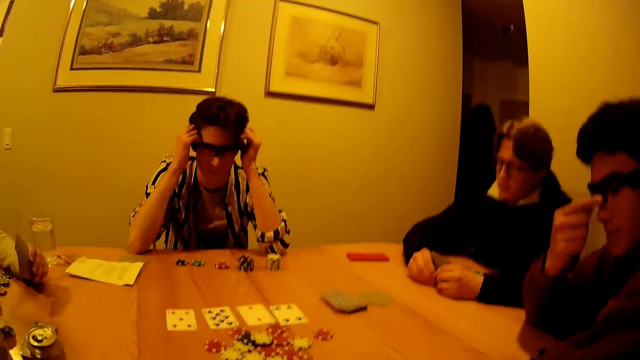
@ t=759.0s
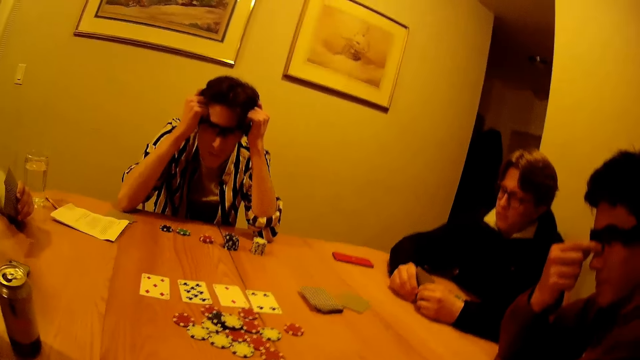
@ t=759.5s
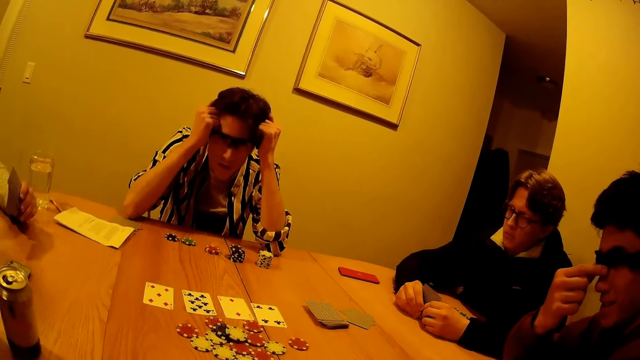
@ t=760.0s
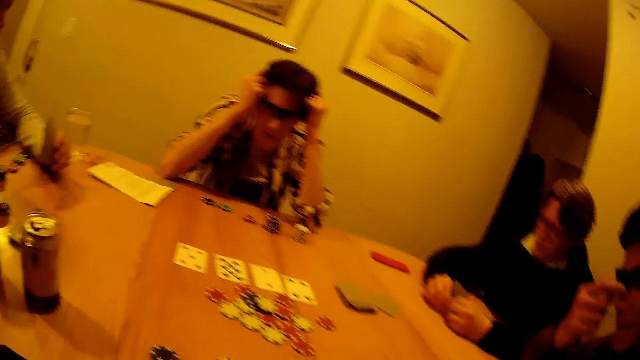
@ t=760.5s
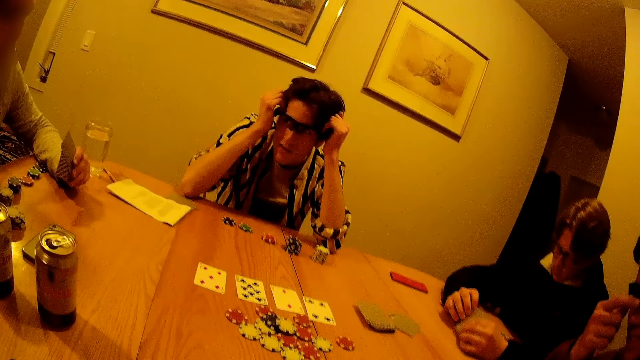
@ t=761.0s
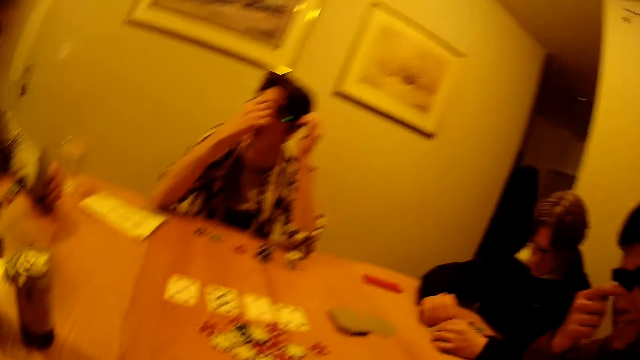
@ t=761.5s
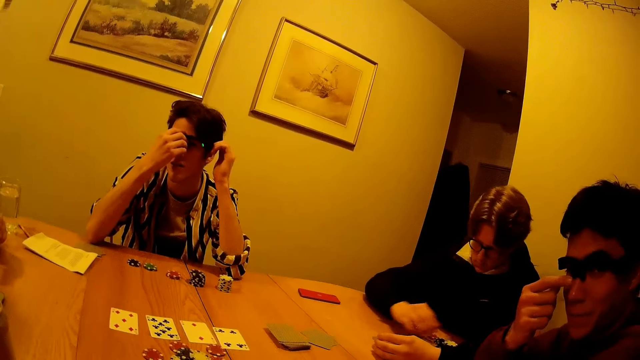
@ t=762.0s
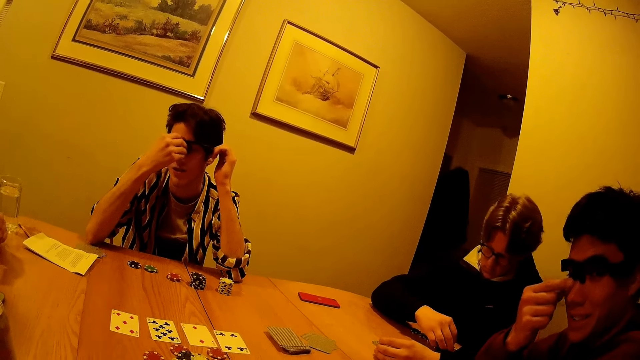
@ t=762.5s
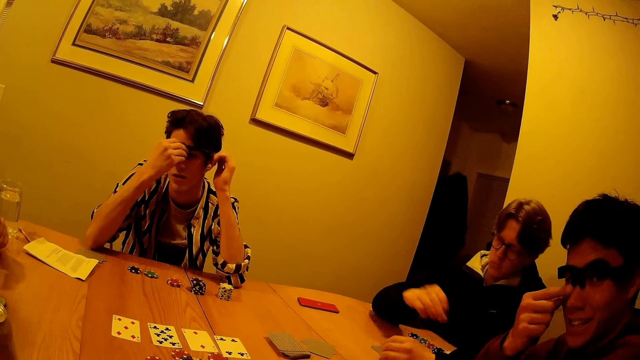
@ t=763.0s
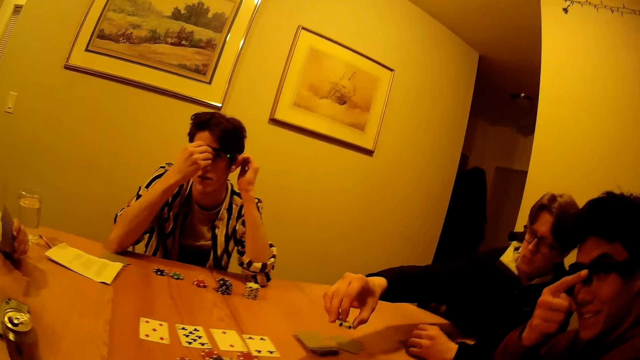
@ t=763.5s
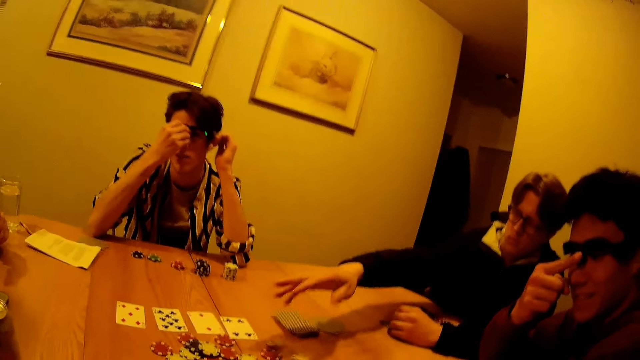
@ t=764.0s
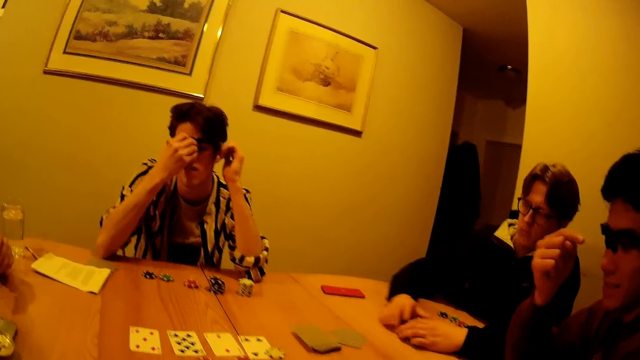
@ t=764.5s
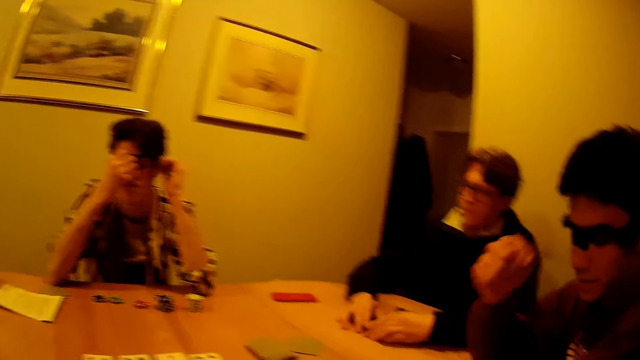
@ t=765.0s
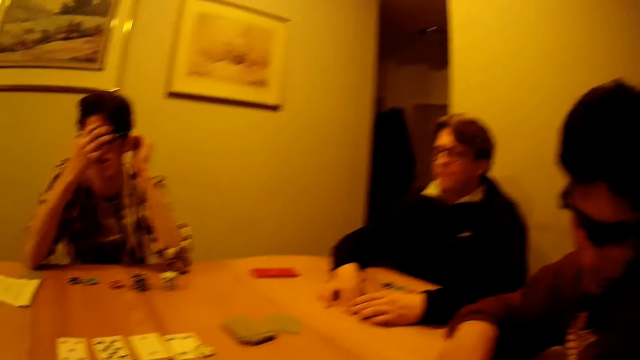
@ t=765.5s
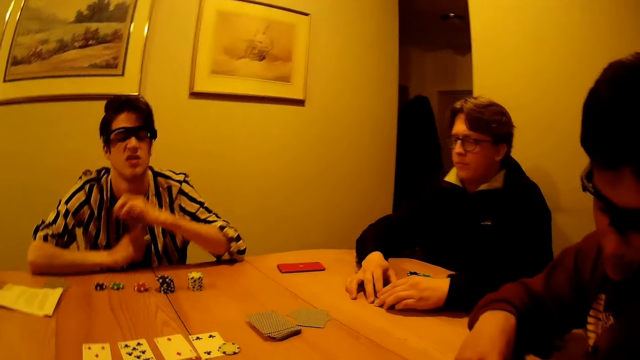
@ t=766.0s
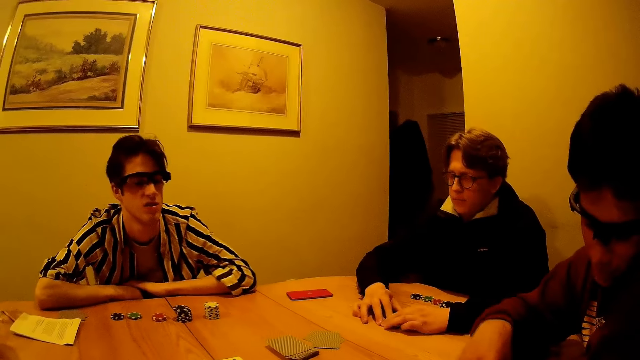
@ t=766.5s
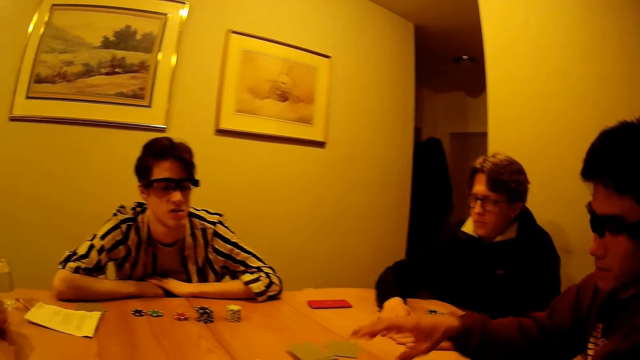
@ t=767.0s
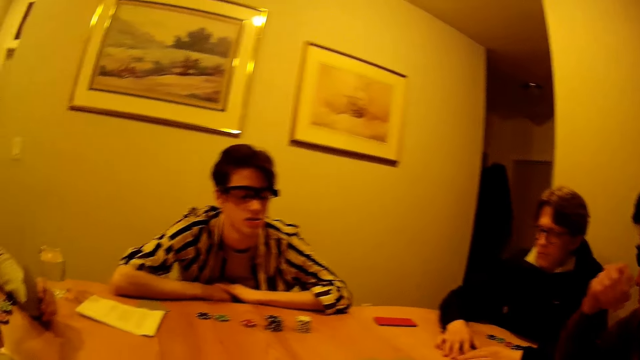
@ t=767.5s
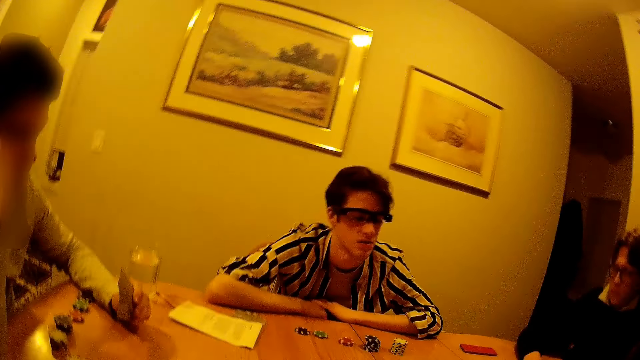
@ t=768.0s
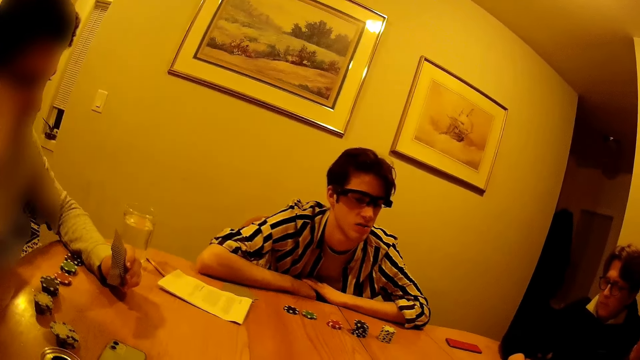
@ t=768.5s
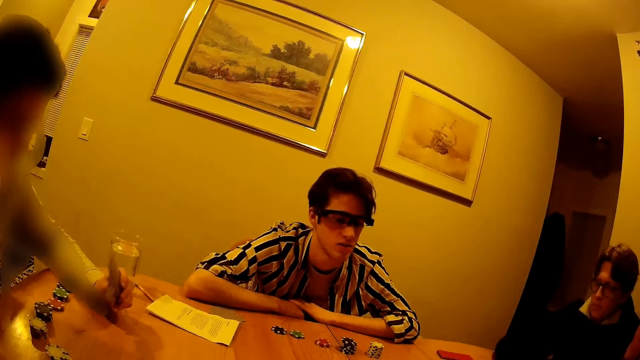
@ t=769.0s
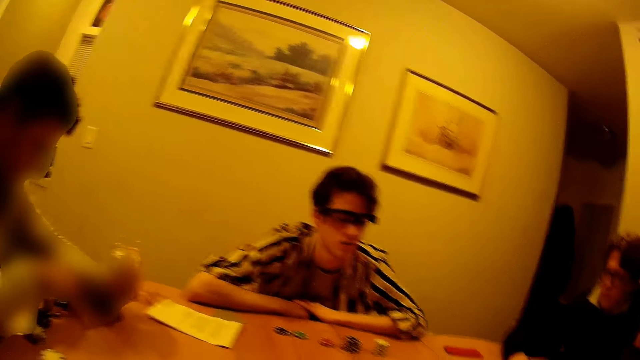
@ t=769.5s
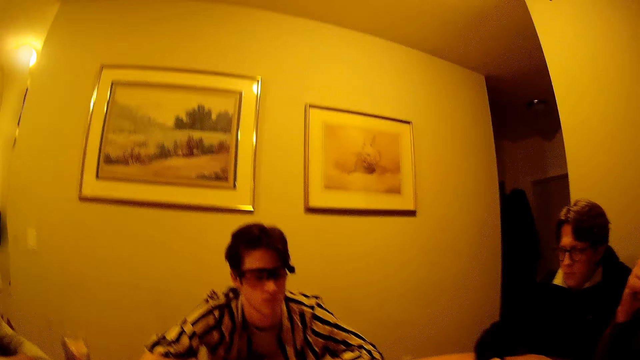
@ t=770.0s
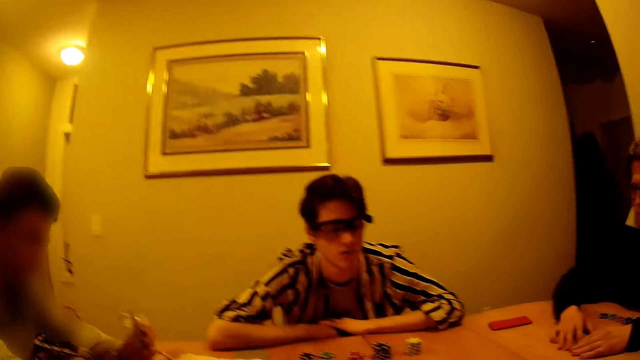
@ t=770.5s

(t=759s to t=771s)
A man adjusts the glasses on his face with both hands. Another man drops coins on the table with his right hand. A person drops poker chips on the table.

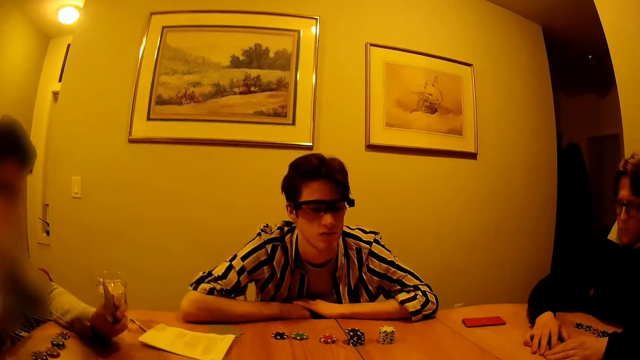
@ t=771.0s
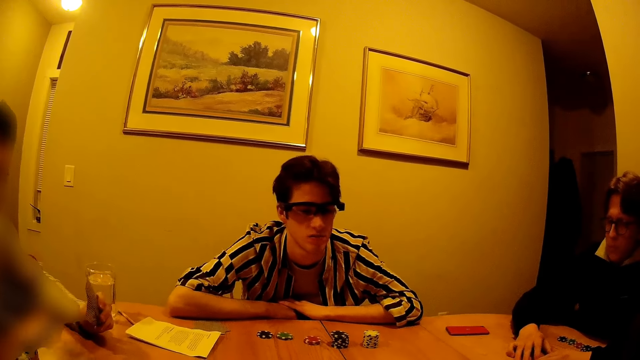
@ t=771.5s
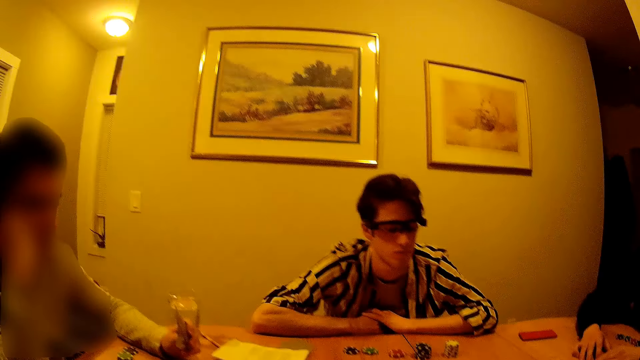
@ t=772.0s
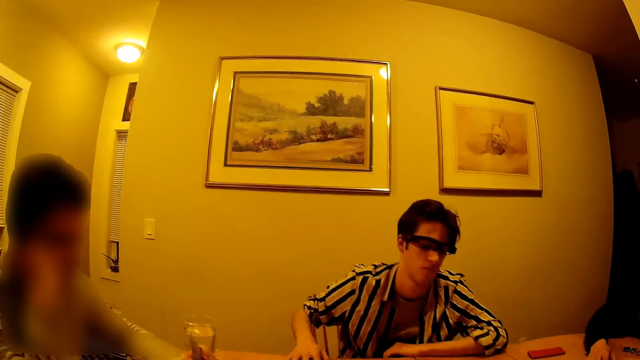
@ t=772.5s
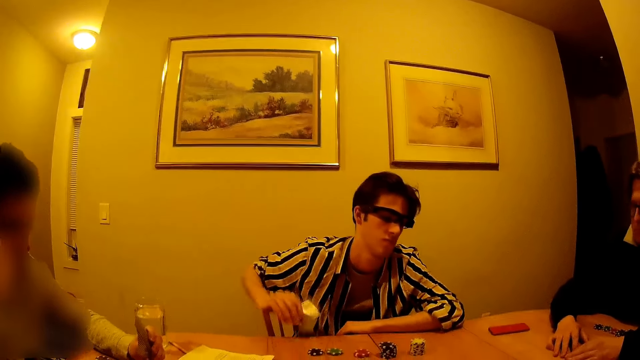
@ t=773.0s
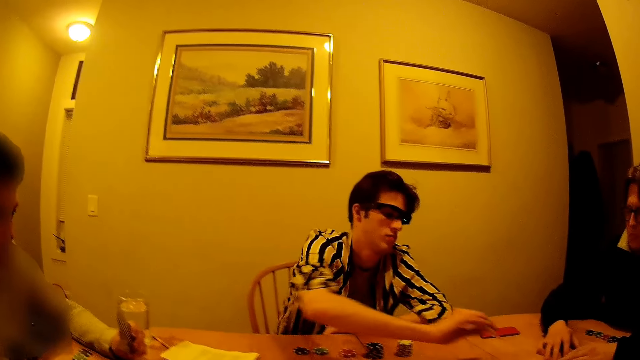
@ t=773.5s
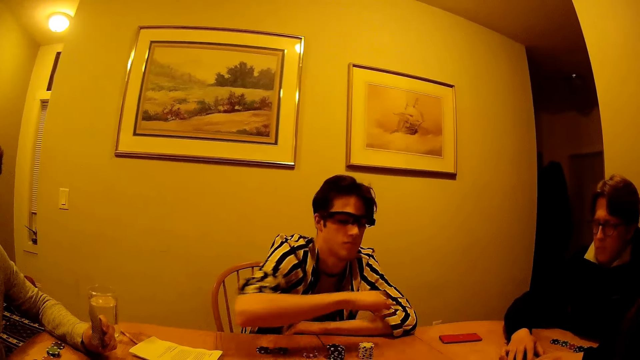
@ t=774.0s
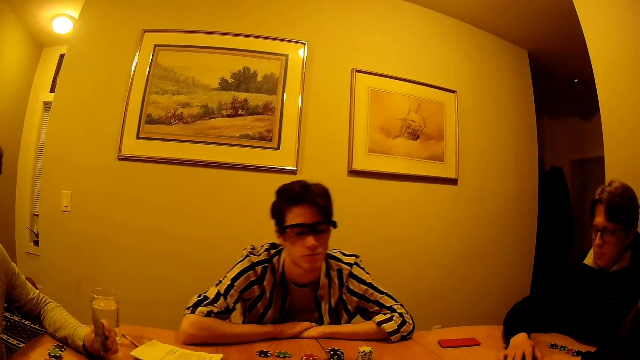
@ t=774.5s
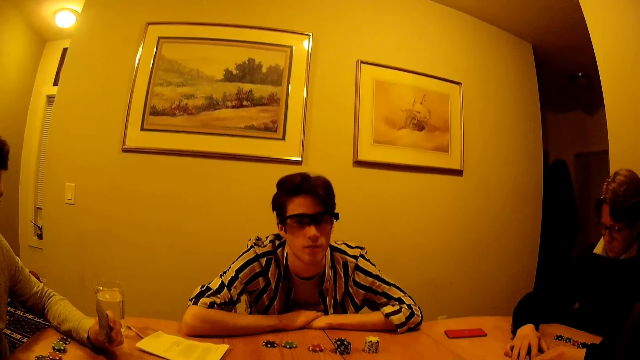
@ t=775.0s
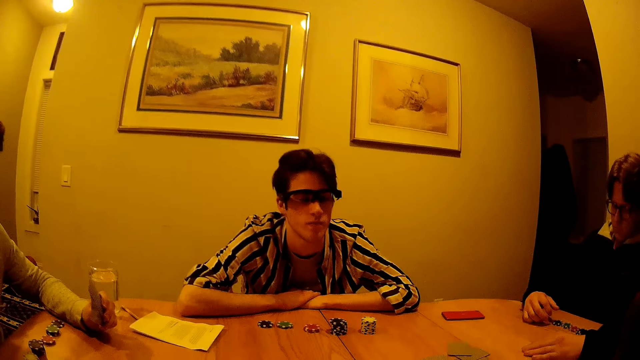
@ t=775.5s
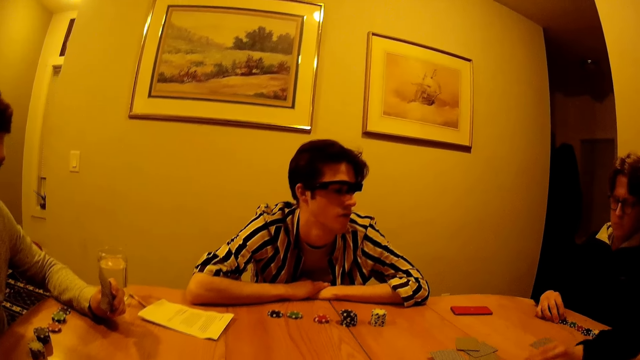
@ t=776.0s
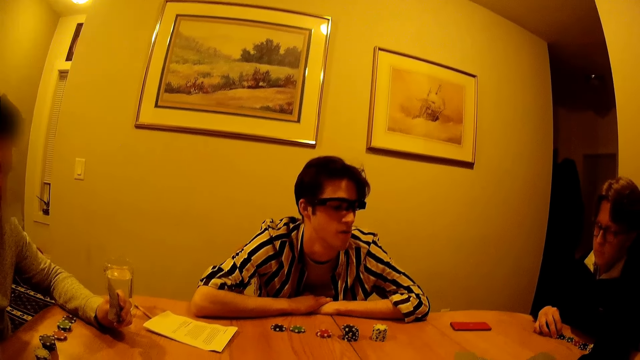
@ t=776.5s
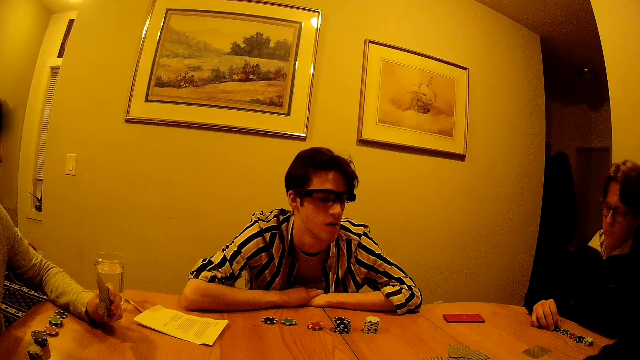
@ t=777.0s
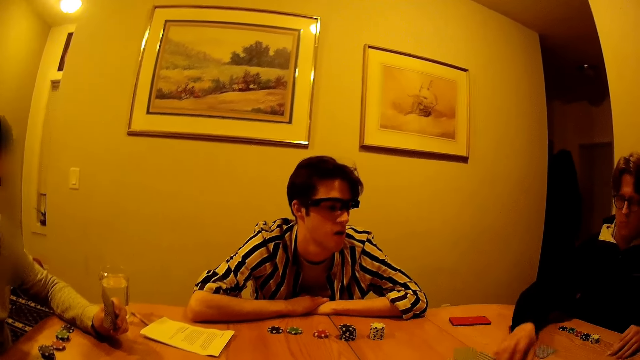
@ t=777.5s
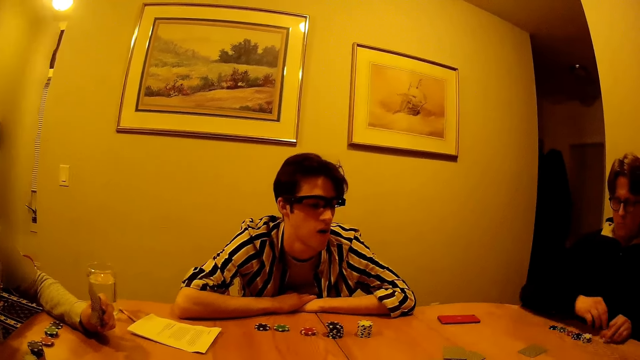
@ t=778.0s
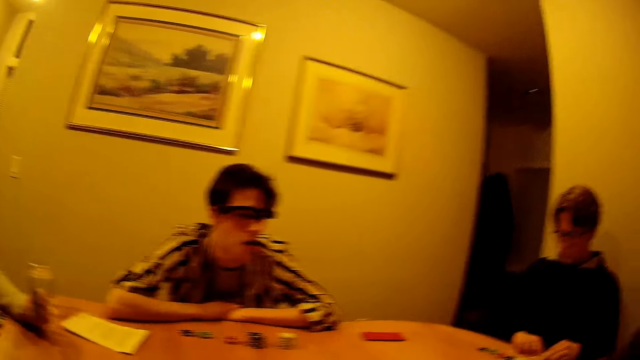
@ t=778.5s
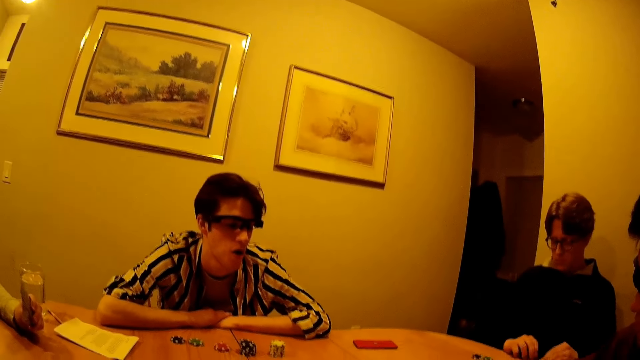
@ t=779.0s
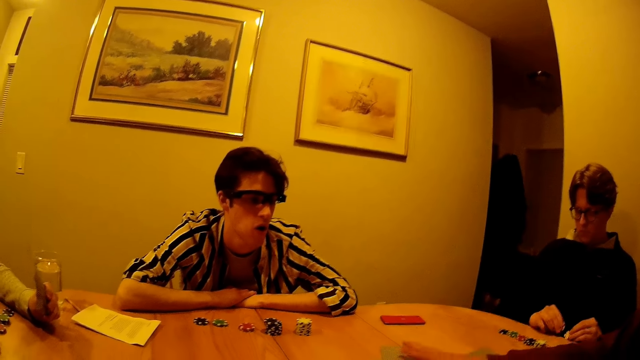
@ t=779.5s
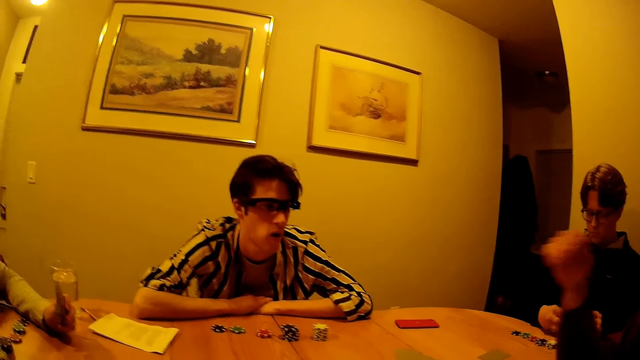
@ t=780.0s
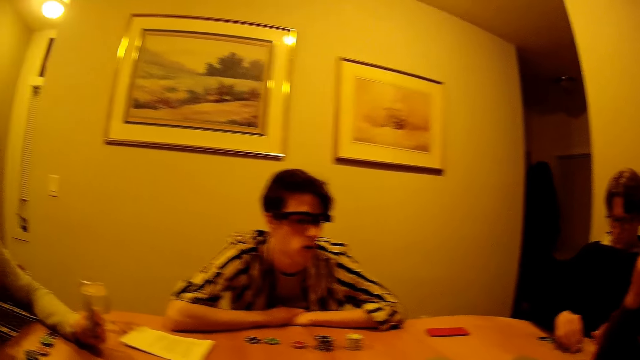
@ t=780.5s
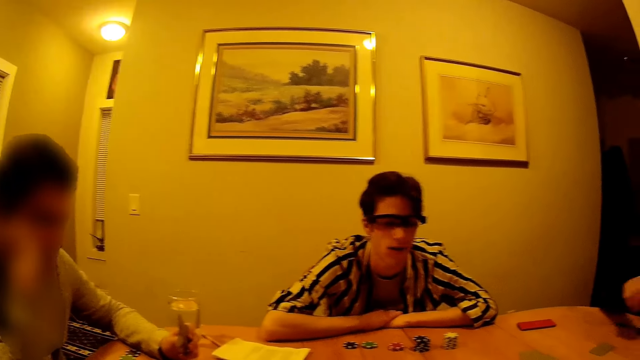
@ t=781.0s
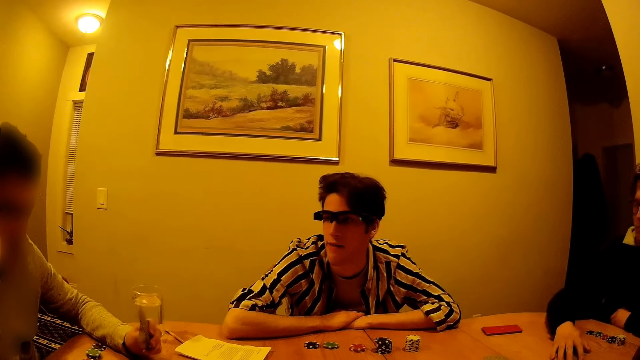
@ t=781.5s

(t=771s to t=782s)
A man picks a card on the table with his right hand. The man drops the card on the table with his right hand. A person does something, drops poker chips on the table, and collects the poker chips.
